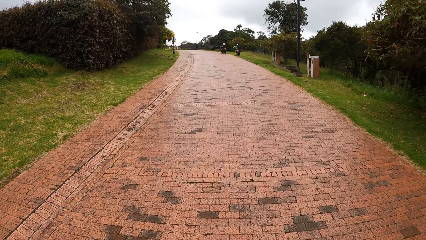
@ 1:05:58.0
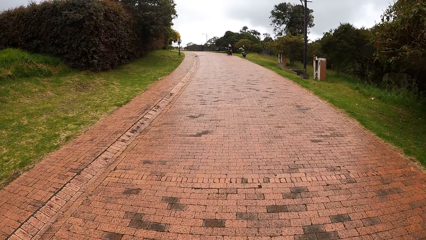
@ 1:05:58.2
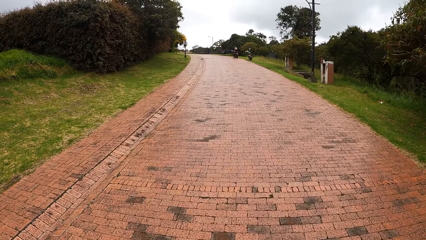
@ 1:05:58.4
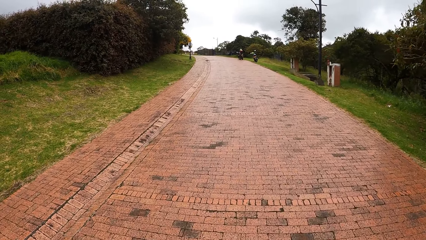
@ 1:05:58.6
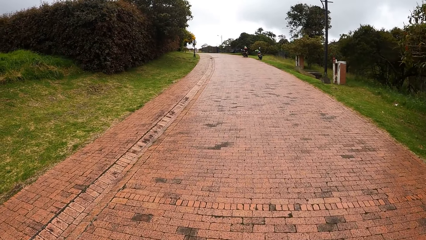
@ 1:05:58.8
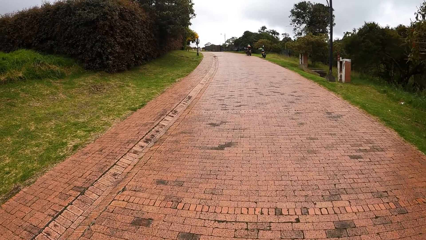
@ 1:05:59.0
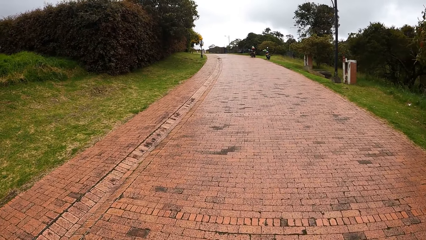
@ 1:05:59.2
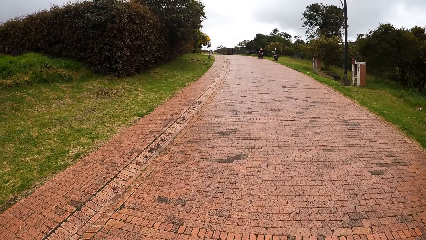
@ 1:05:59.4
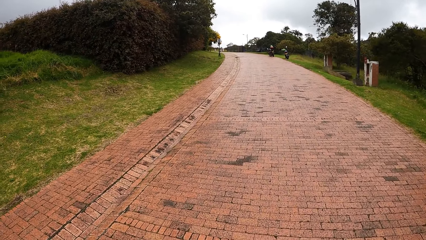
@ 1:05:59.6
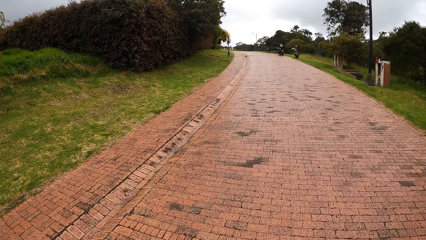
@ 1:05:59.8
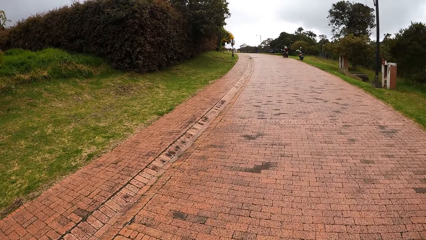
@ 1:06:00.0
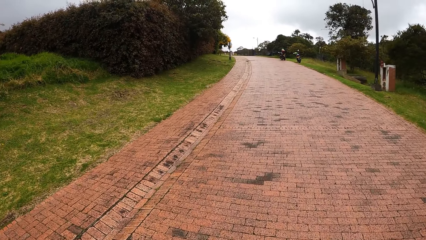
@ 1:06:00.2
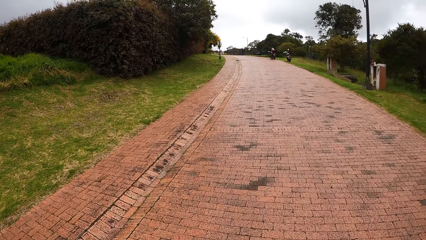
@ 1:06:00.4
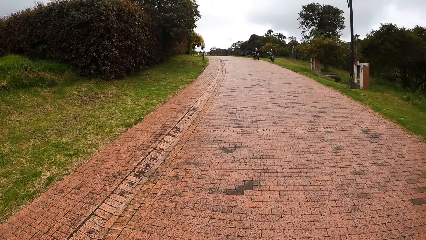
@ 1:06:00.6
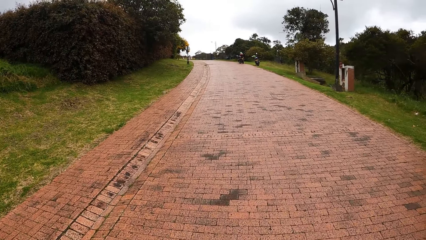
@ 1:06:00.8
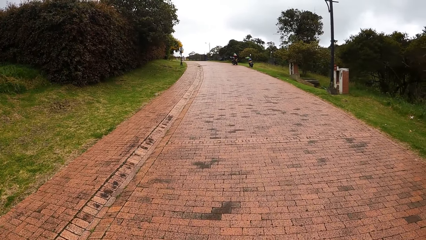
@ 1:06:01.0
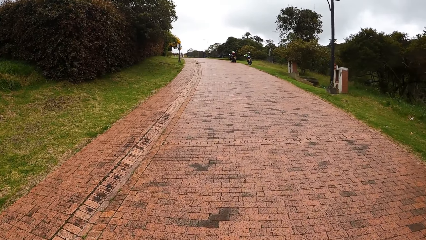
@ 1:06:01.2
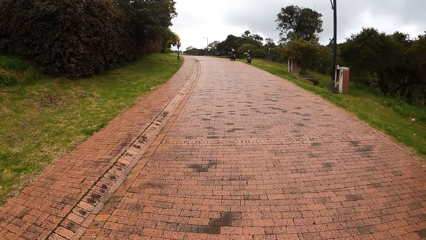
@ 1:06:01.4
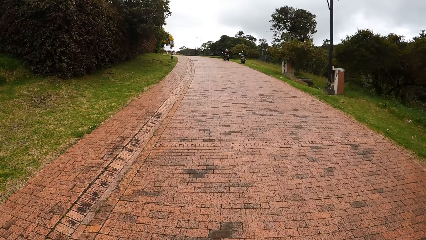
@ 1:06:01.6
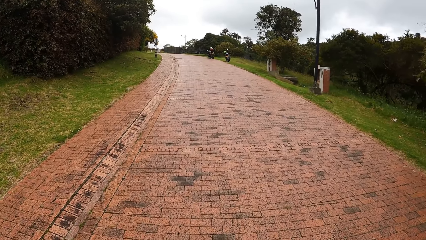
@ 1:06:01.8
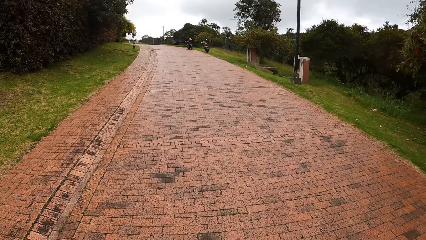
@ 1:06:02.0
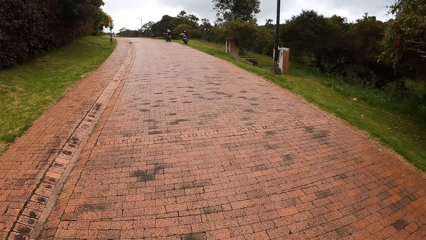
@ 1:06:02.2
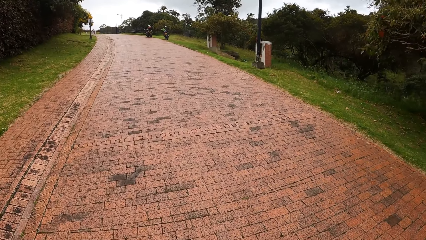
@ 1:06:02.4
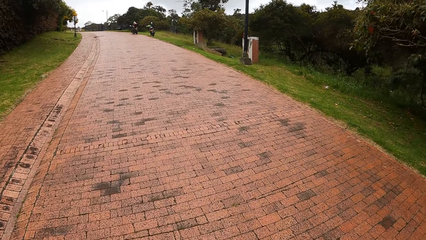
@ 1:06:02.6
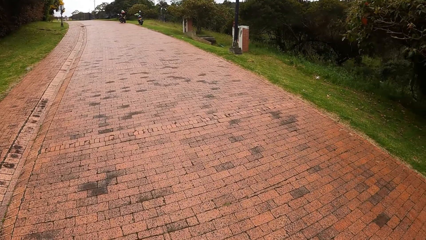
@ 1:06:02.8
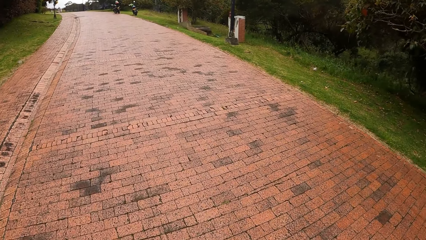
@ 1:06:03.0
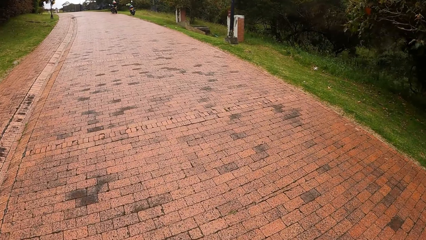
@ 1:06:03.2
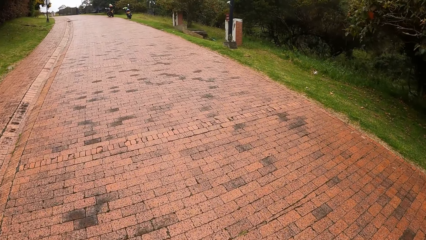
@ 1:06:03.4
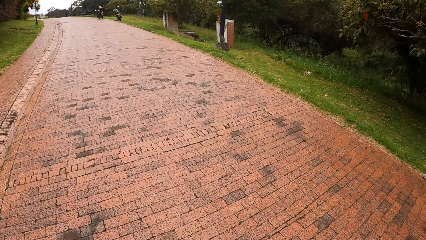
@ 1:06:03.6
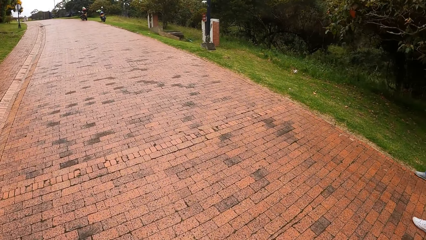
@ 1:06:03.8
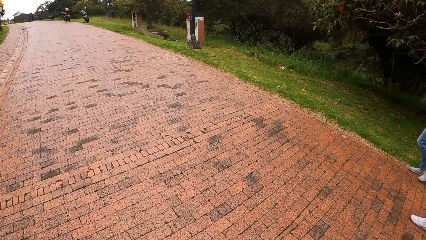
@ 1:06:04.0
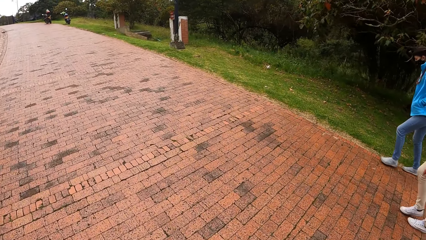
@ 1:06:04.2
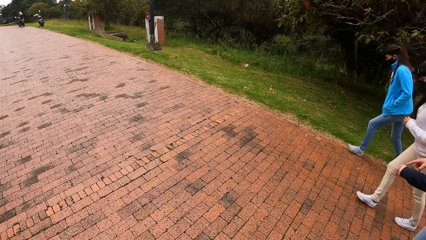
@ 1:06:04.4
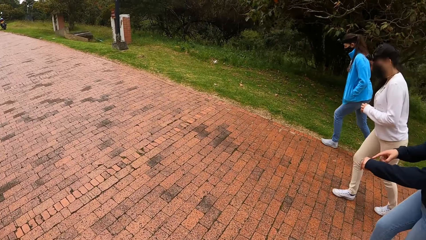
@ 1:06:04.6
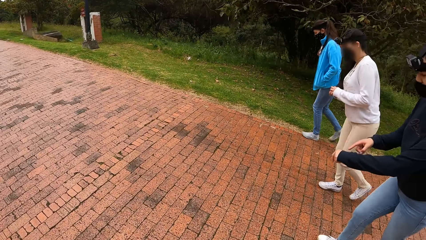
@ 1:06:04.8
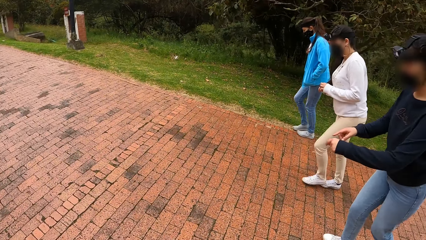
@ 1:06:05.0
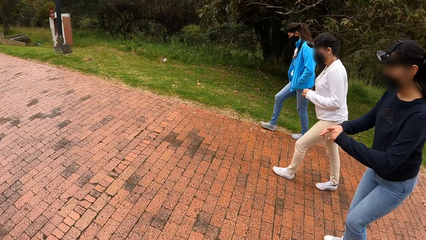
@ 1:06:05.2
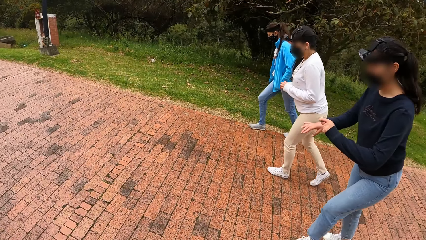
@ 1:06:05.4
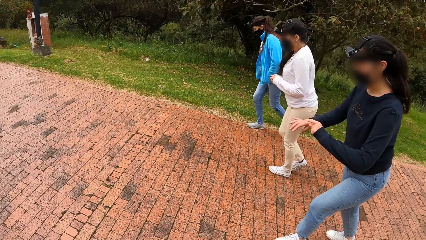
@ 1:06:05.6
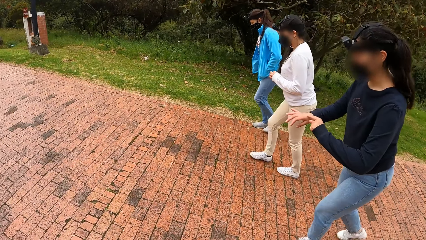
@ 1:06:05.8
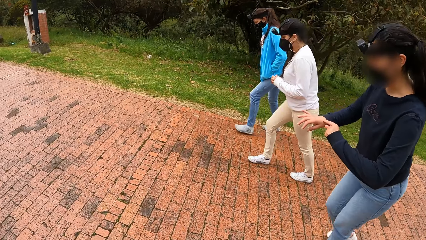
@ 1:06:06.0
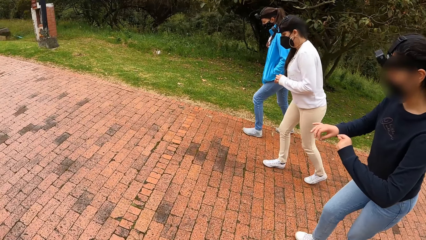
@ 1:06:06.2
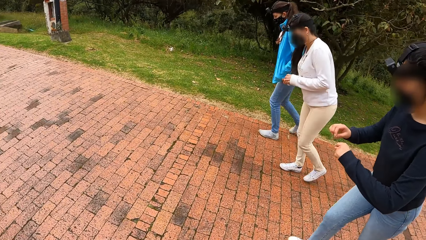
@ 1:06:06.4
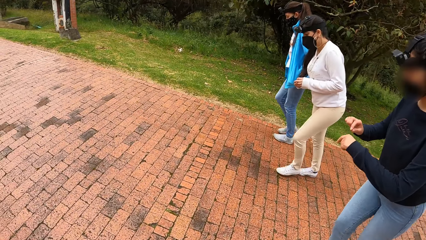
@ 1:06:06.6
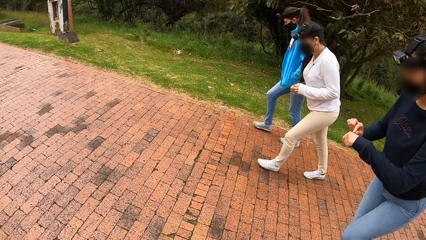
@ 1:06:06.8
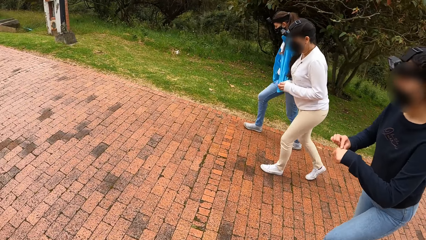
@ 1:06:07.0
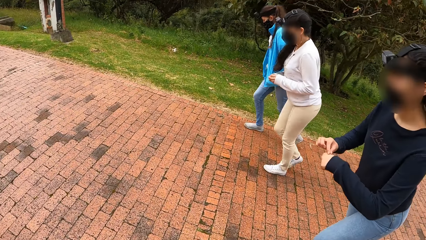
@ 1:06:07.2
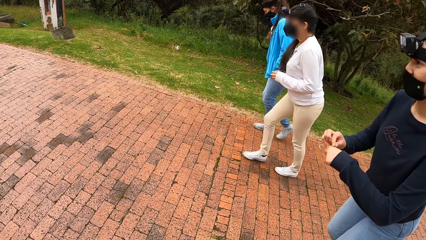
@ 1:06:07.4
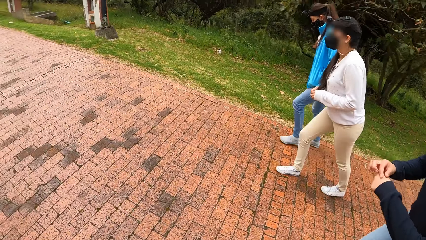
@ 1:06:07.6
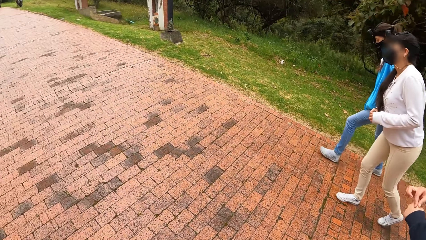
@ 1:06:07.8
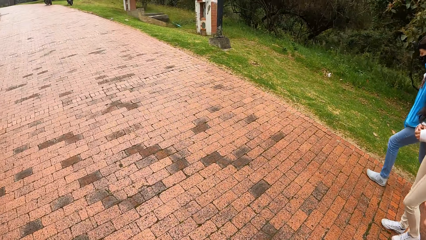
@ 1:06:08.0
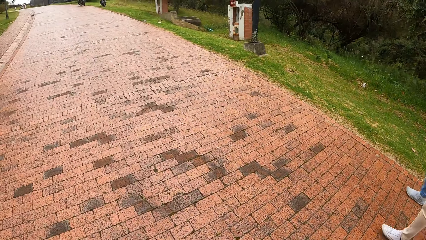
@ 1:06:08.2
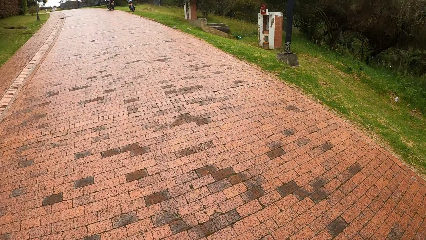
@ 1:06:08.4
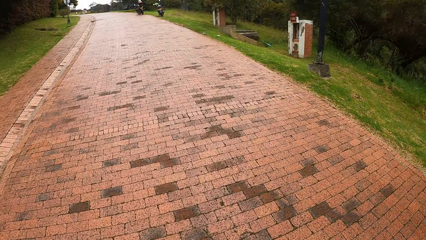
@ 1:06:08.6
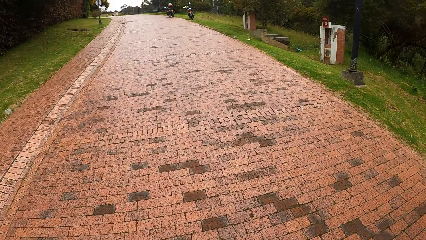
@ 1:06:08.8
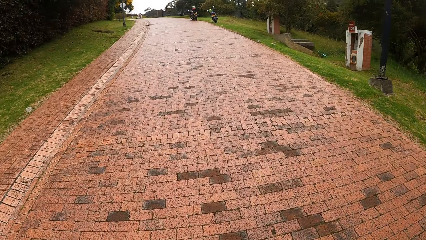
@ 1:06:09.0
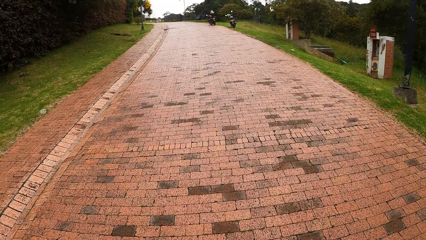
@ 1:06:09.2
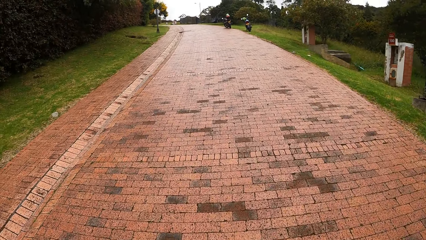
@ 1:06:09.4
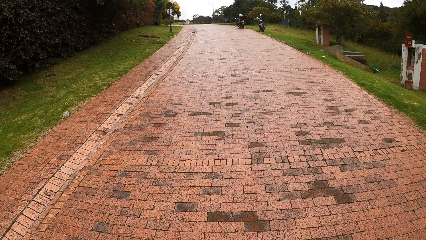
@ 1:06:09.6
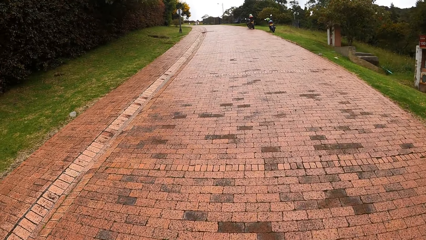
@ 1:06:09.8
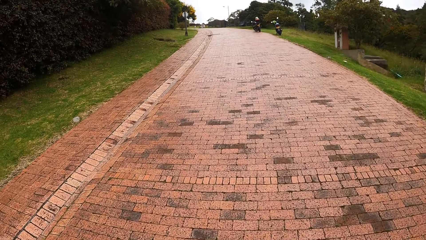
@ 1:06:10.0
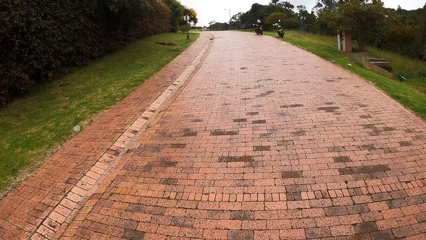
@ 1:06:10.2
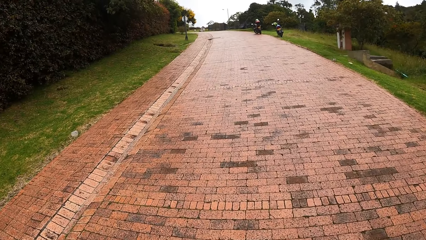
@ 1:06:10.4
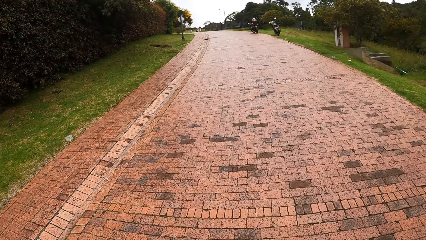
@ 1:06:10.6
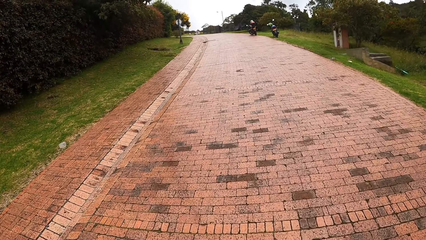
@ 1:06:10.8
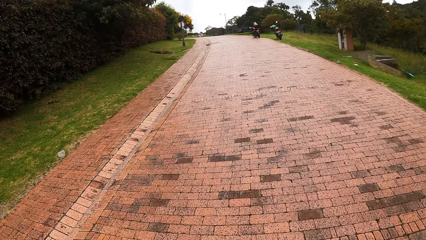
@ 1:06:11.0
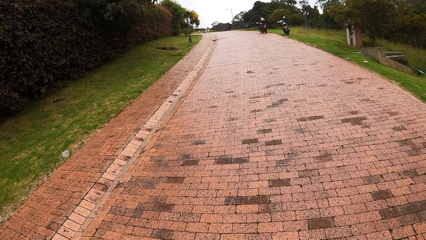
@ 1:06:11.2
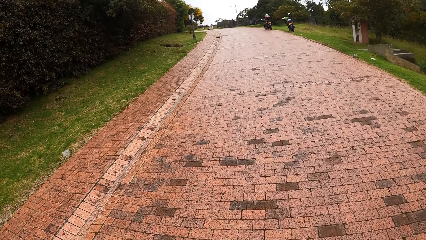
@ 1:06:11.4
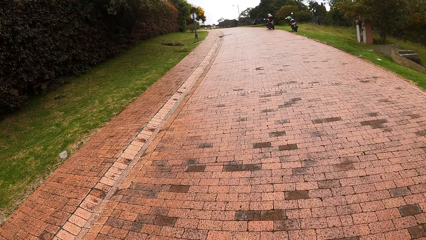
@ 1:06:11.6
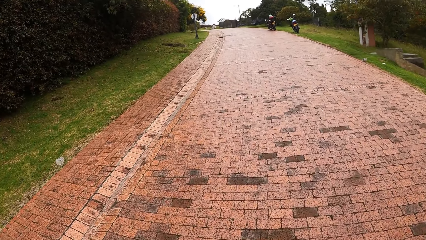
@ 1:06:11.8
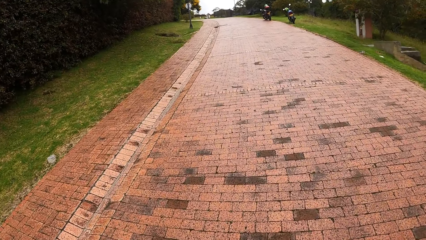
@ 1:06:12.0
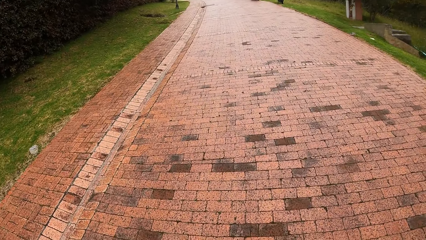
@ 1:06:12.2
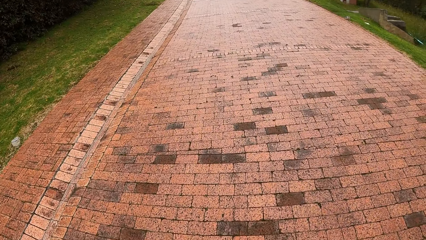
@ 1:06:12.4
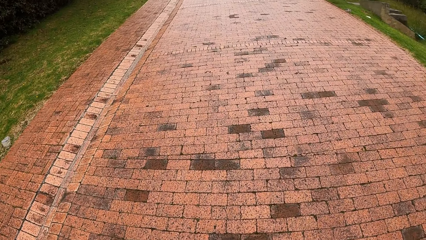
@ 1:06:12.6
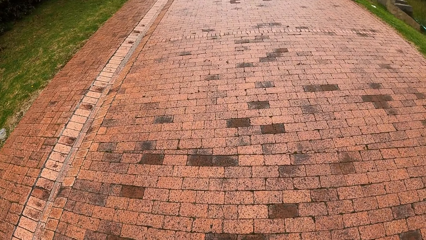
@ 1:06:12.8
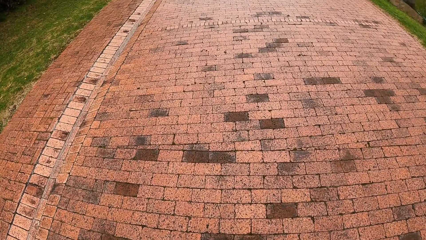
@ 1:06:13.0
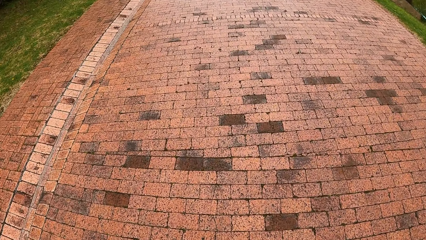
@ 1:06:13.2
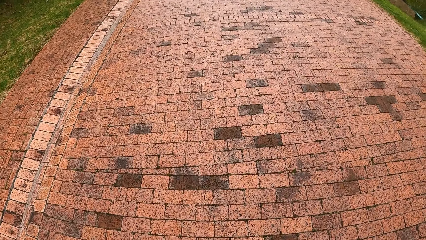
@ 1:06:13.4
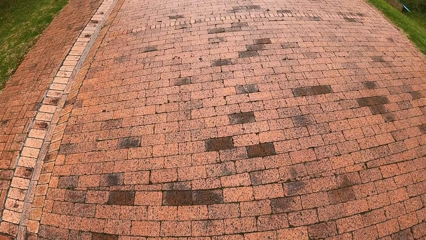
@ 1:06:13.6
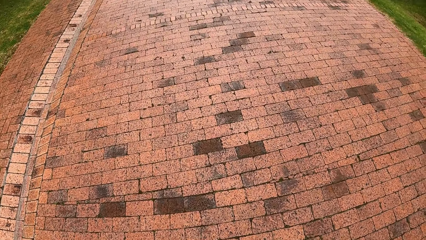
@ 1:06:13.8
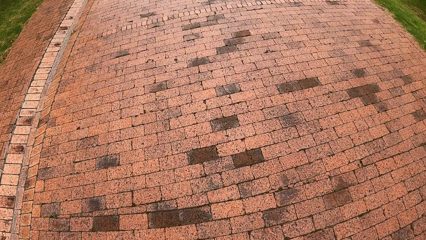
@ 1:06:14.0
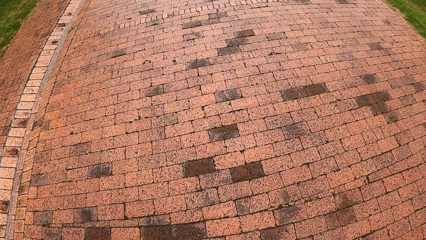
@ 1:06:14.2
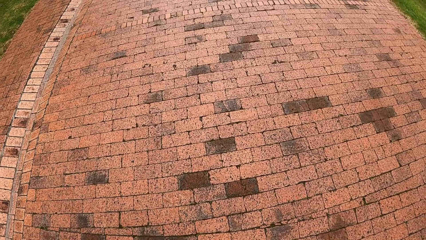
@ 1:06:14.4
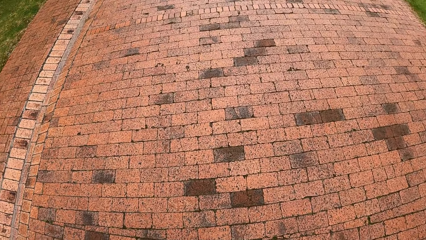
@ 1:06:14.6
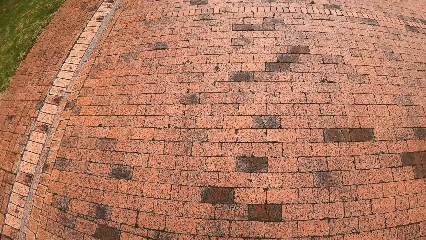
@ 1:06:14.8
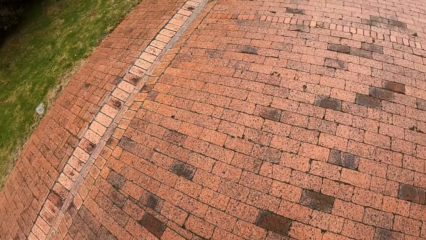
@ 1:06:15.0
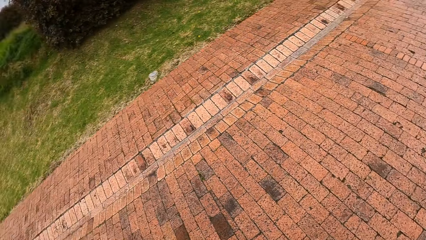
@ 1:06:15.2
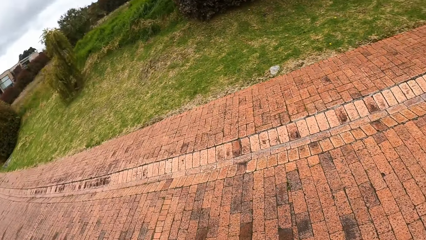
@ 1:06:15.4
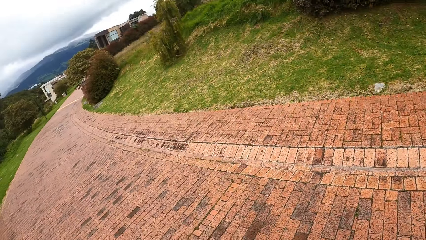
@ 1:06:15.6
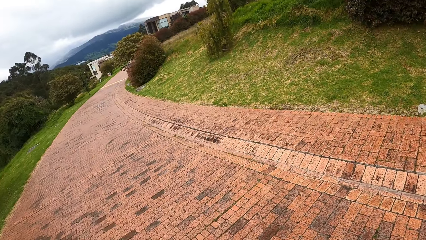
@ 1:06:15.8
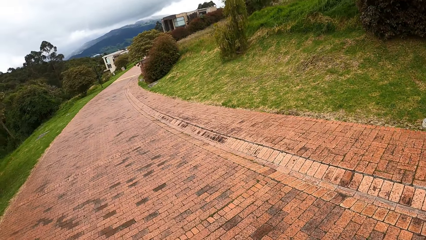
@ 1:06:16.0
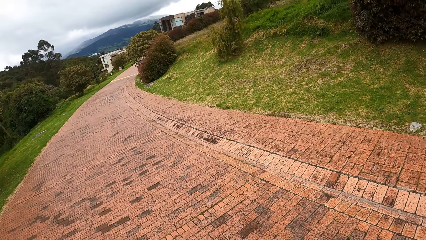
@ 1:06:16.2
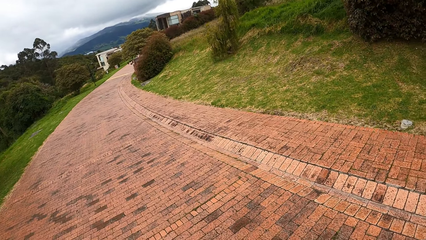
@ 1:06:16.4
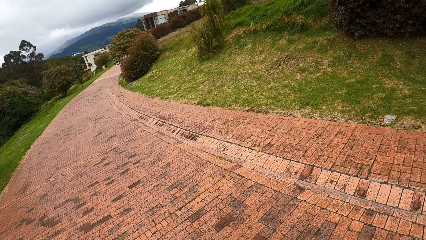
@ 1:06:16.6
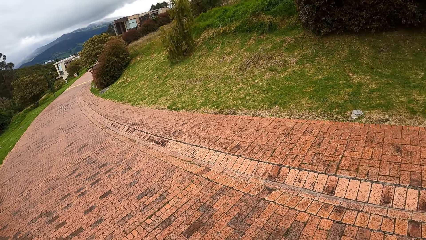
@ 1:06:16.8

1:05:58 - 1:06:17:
The camera wearer looks at a woman, another woman, and a third woman on the road. They look around the area.
